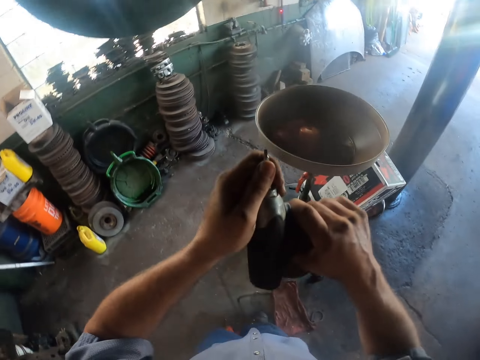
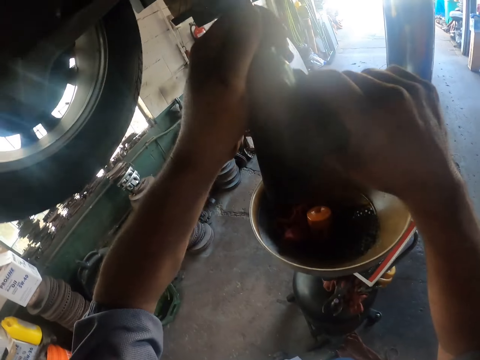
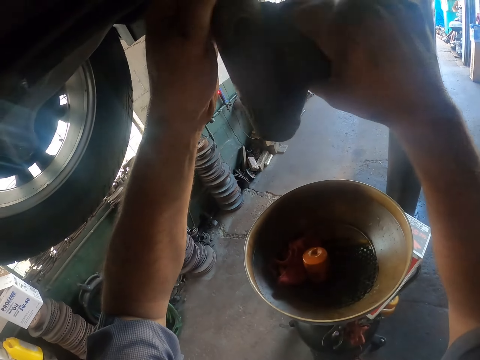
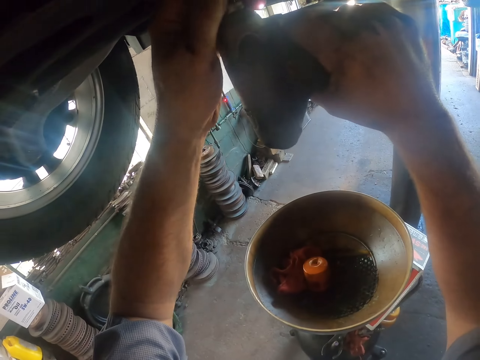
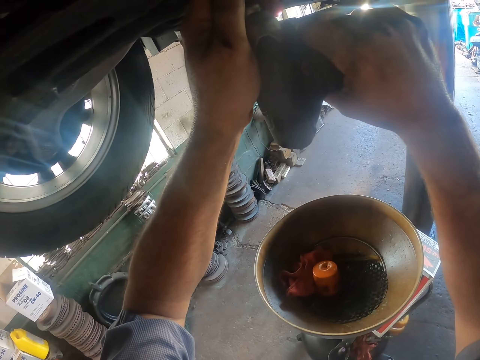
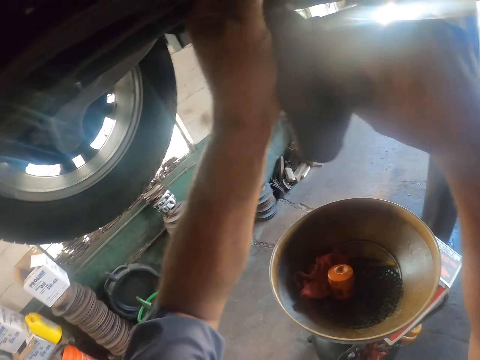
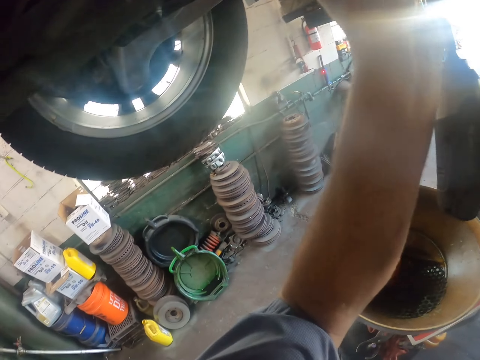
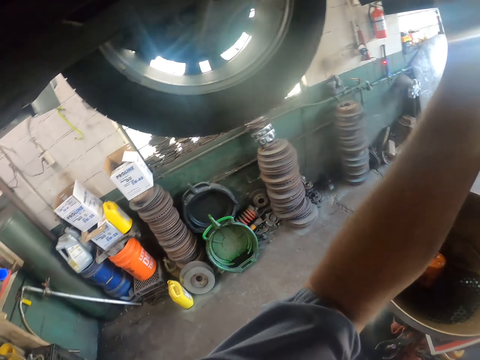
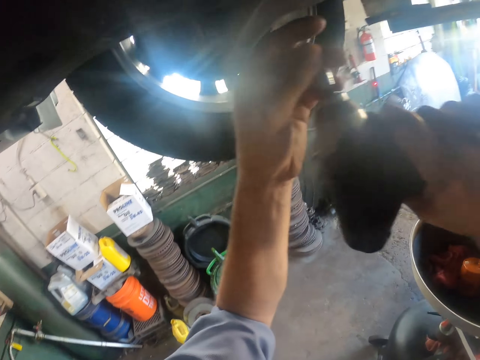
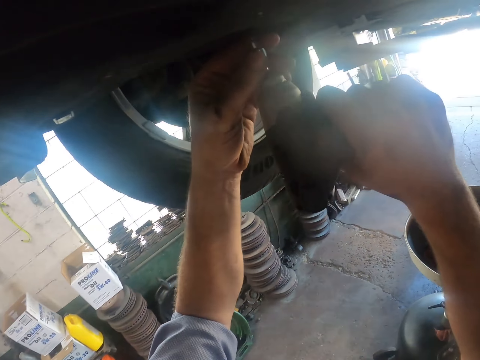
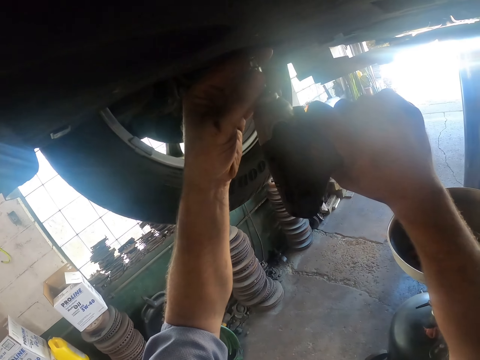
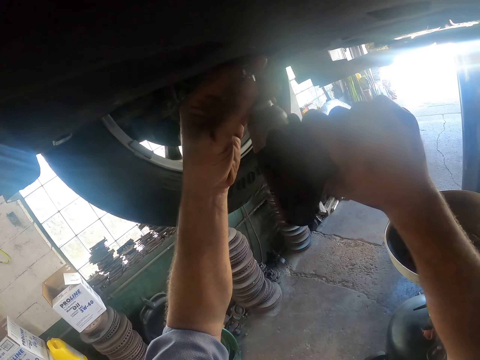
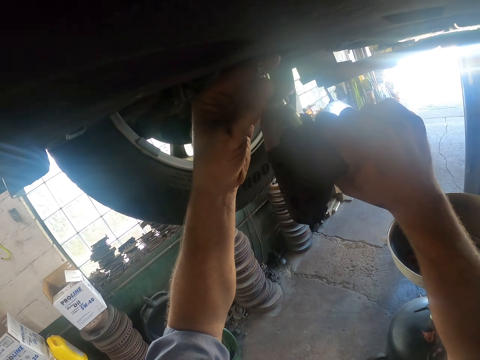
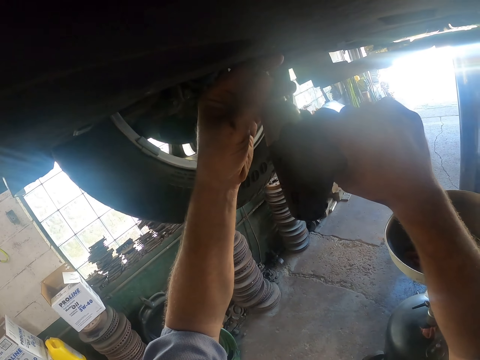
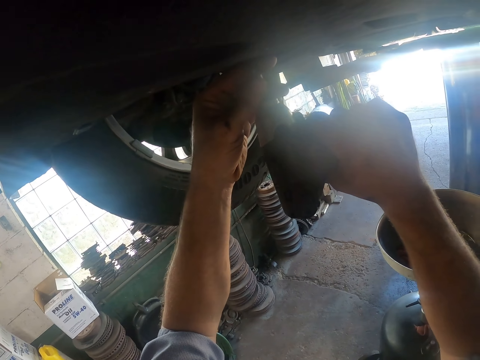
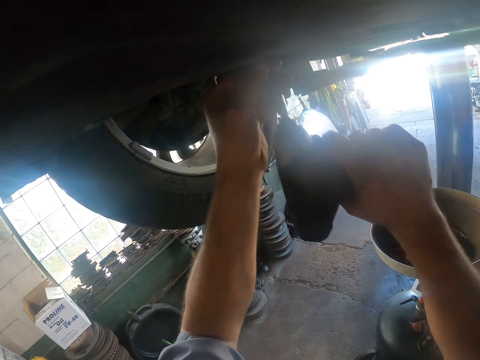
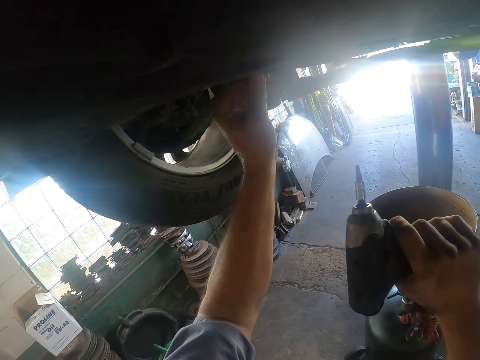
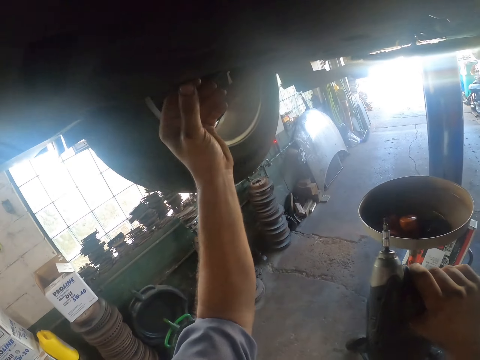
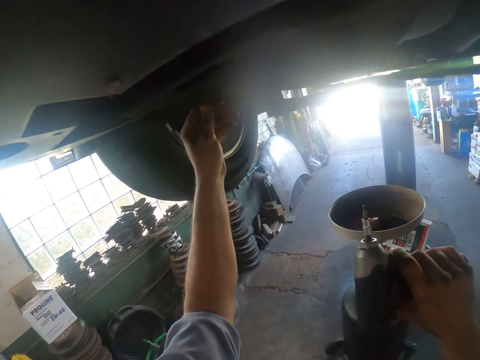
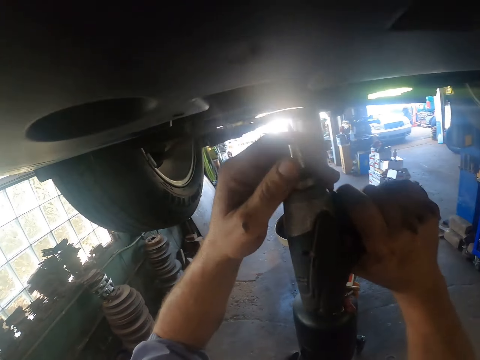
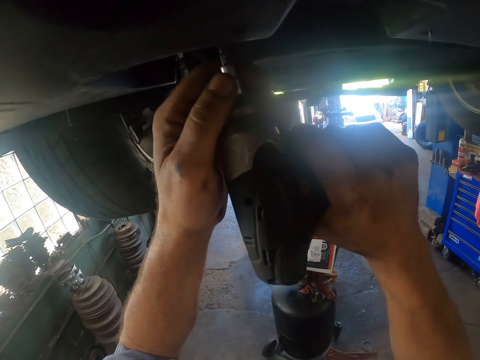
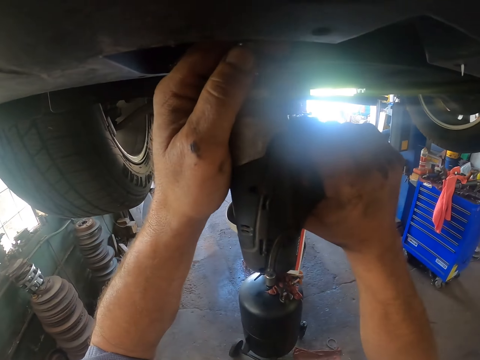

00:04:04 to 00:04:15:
The camera wearer puts the drill on the car part. They drill. They touch the car part. They put the drill on the car part. They touch the car part. They put the drill on the car part.

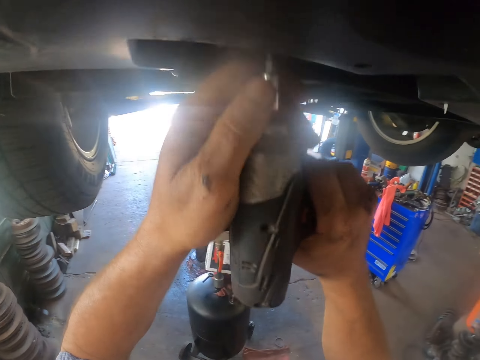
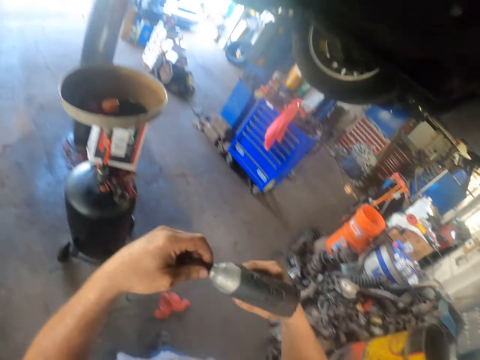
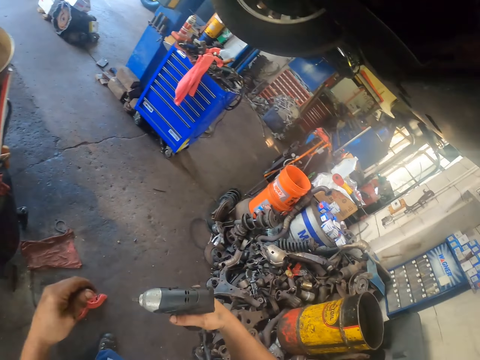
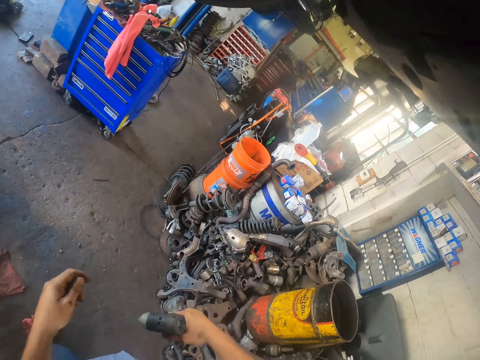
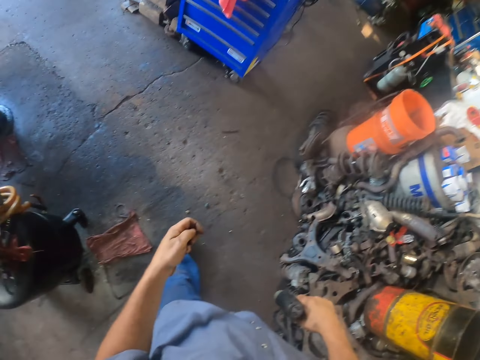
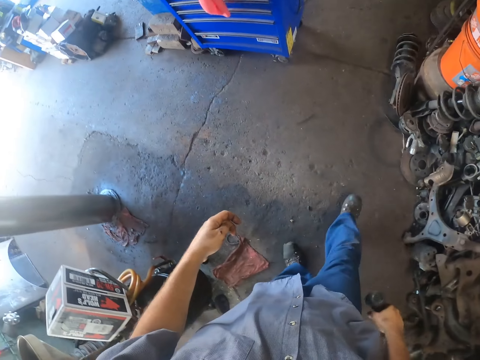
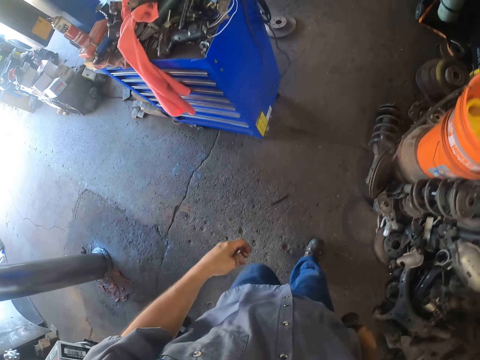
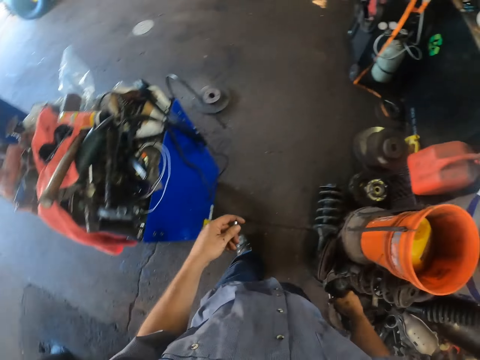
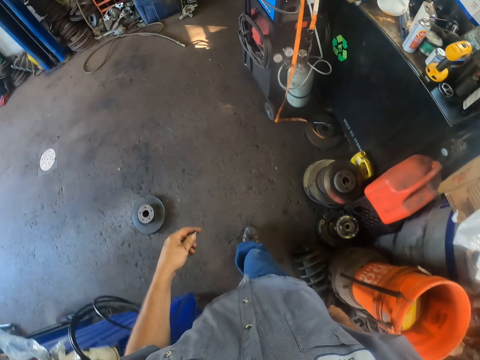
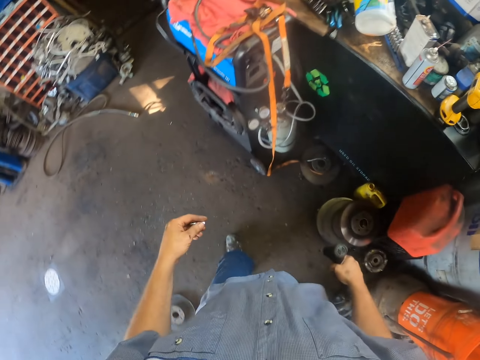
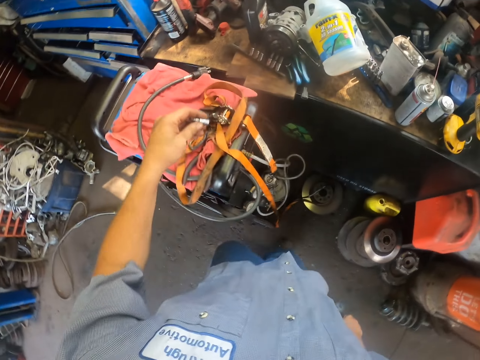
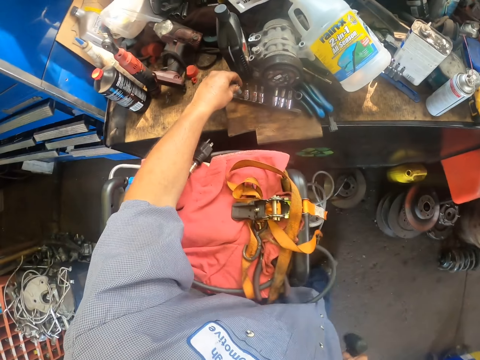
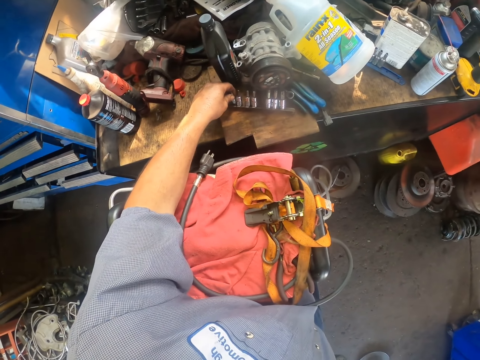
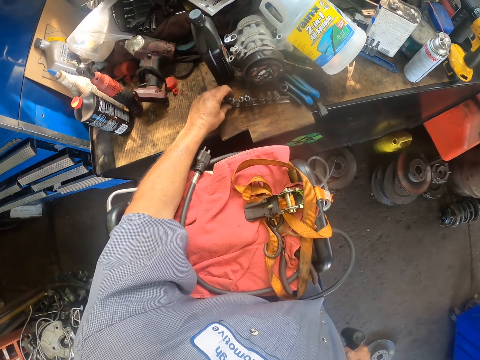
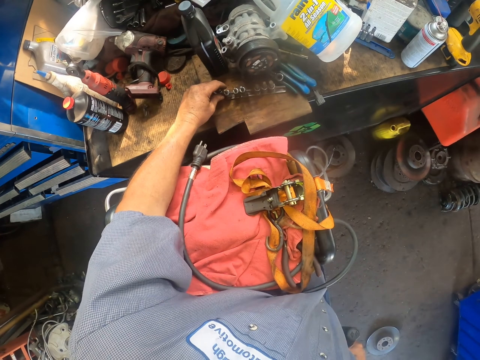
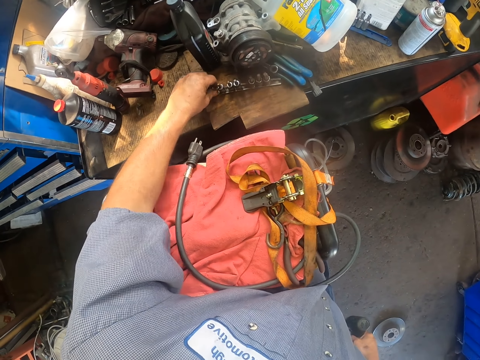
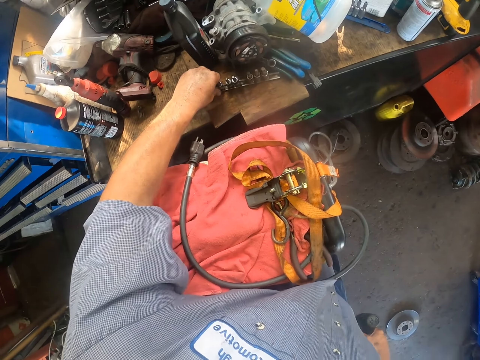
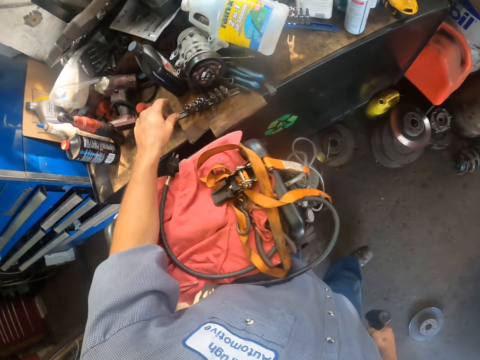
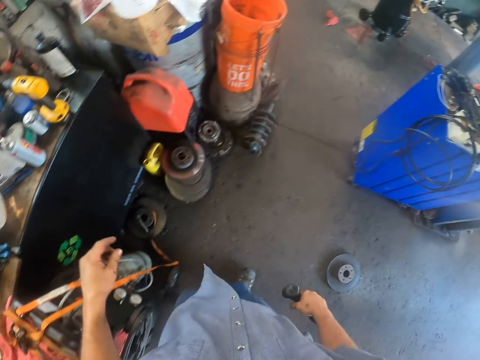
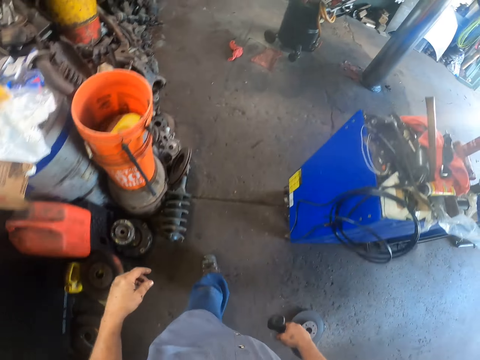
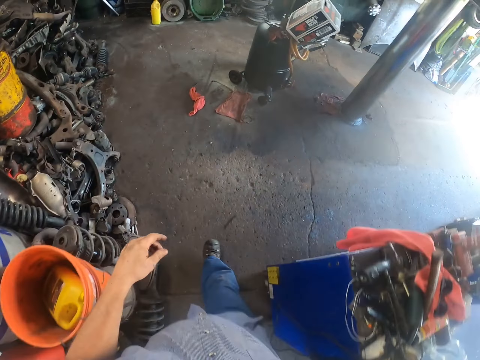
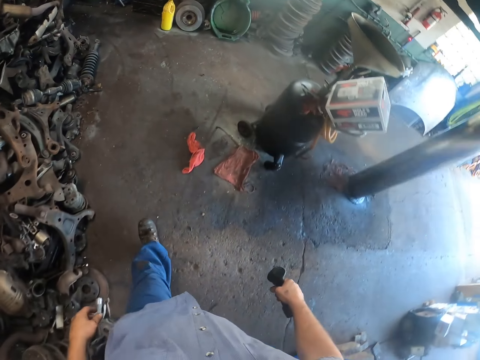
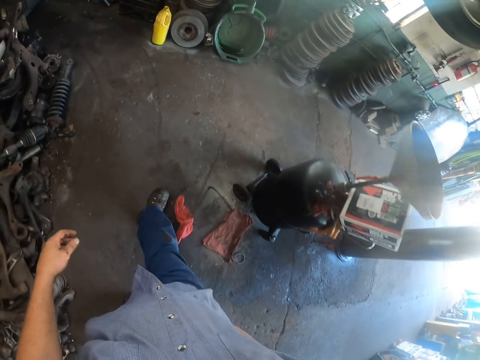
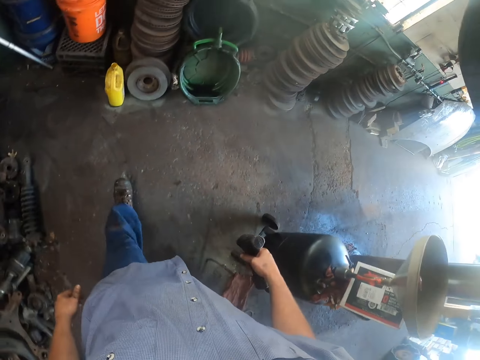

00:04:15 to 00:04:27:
The camera wearer removes something from the drill. They step forward. They put something down. They step forward.

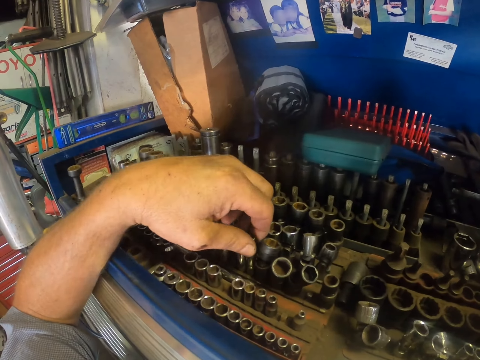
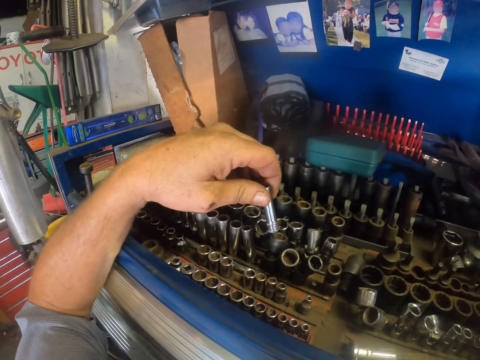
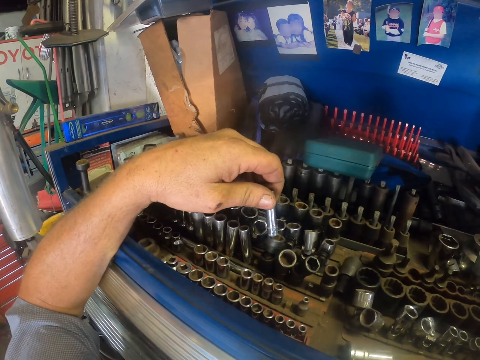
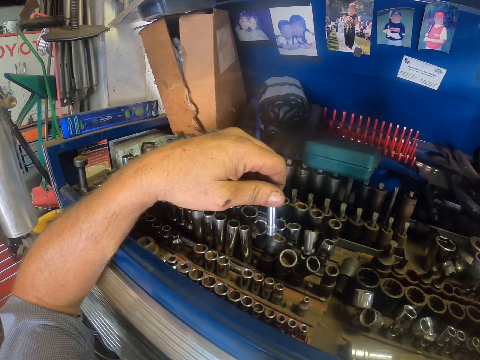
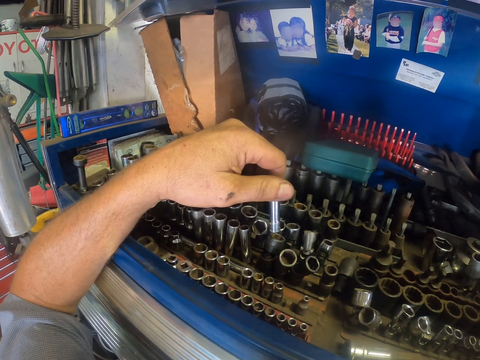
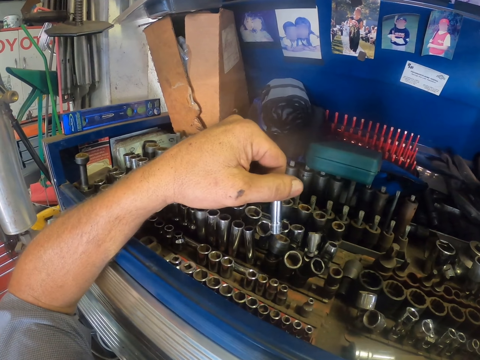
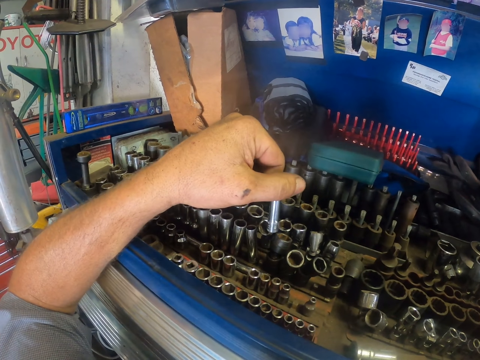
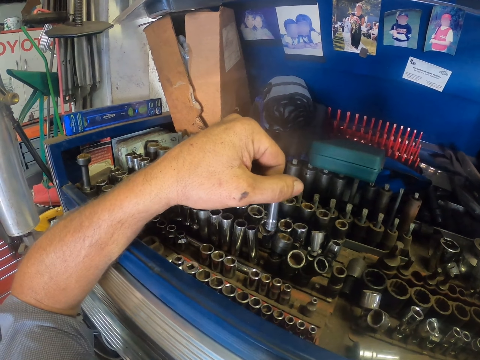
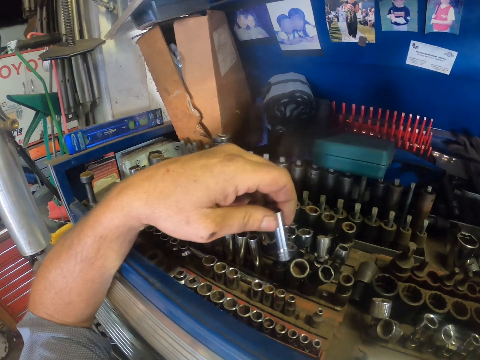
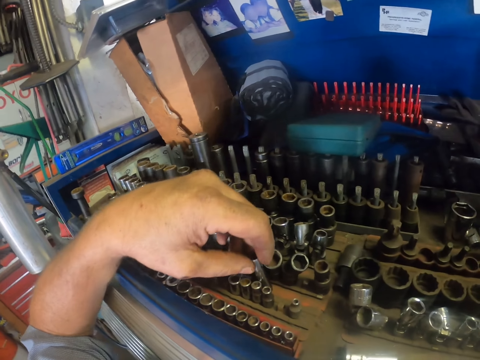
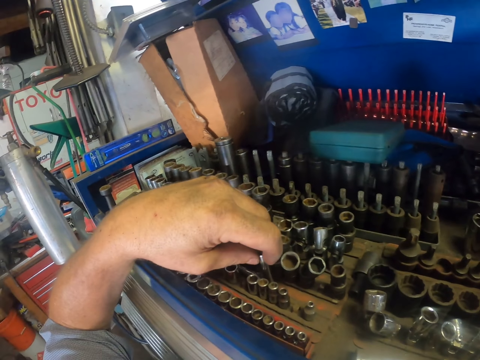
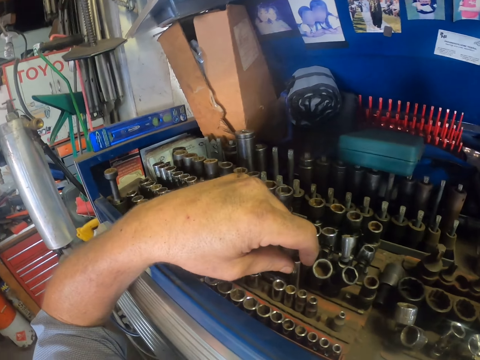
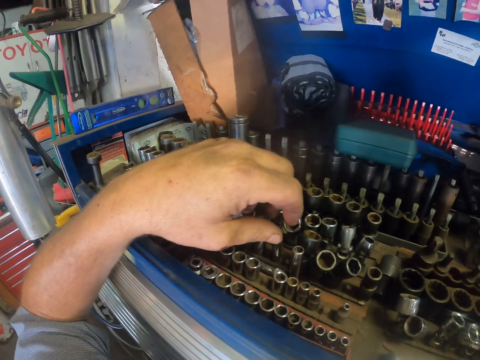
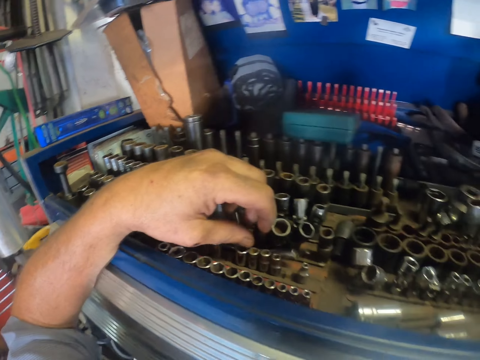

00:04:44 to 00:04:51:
The camera wearer looks at the bolt. They place the spare part back on the tool box.
